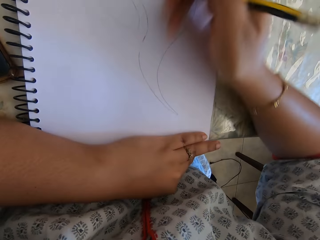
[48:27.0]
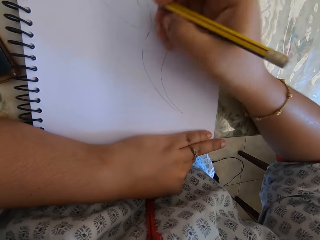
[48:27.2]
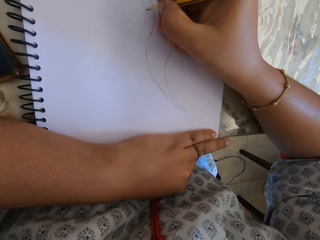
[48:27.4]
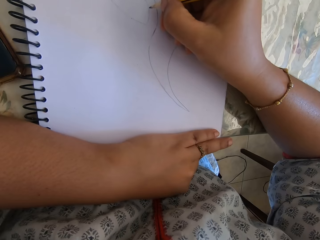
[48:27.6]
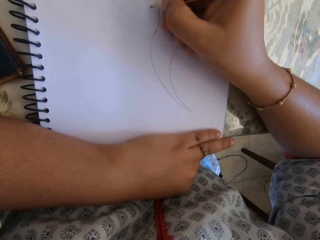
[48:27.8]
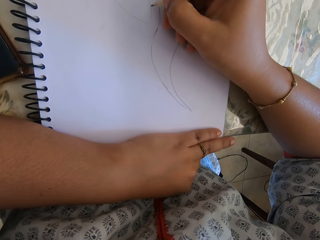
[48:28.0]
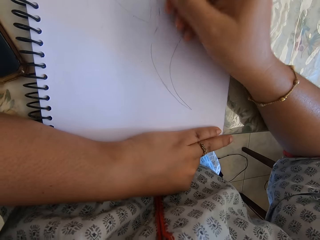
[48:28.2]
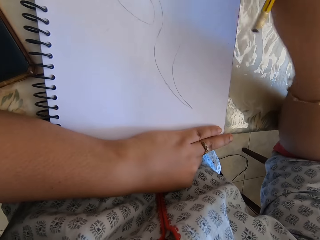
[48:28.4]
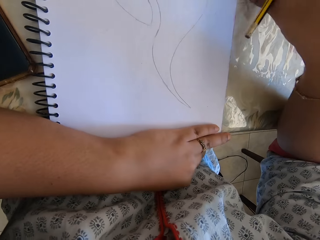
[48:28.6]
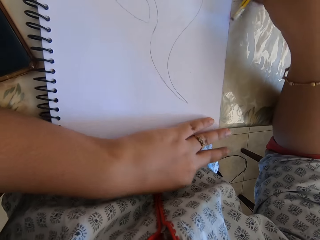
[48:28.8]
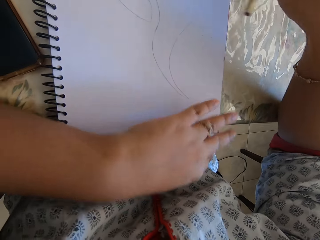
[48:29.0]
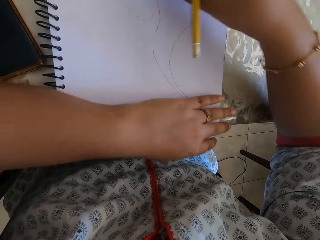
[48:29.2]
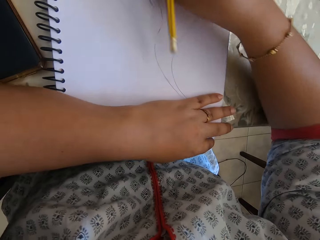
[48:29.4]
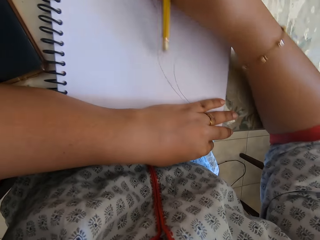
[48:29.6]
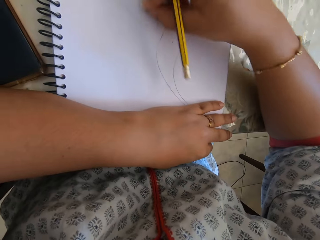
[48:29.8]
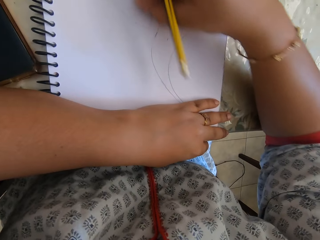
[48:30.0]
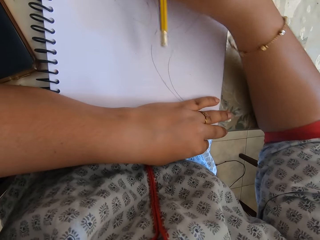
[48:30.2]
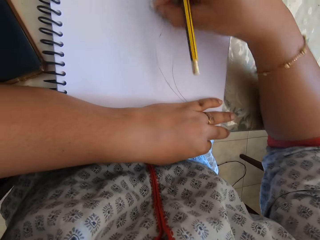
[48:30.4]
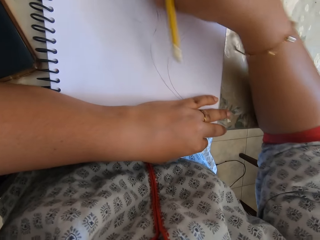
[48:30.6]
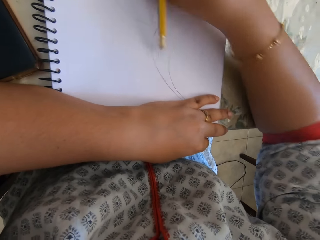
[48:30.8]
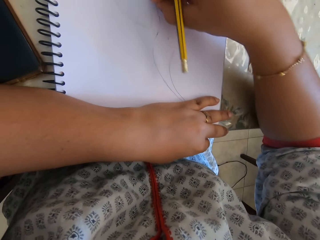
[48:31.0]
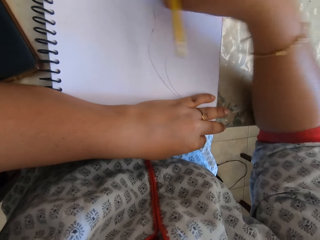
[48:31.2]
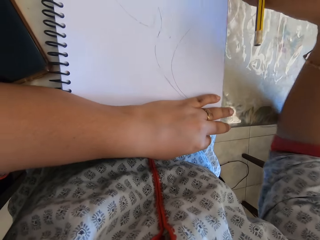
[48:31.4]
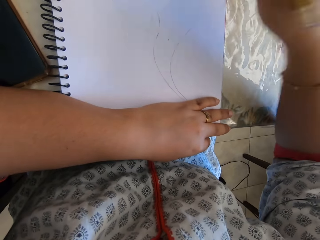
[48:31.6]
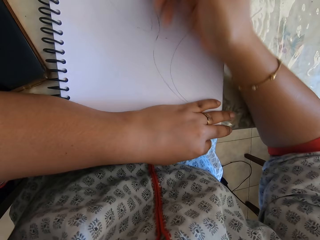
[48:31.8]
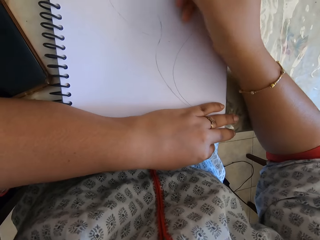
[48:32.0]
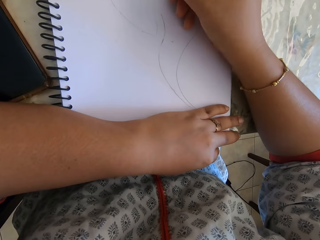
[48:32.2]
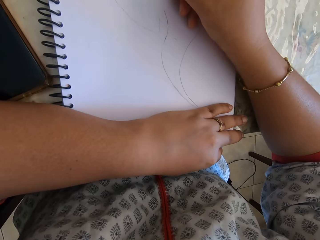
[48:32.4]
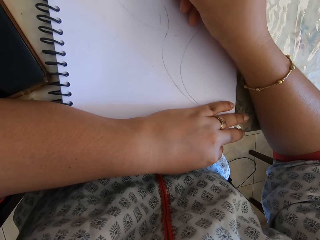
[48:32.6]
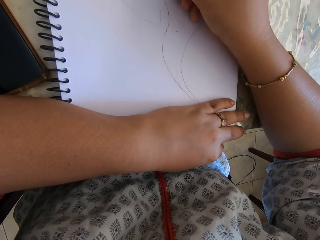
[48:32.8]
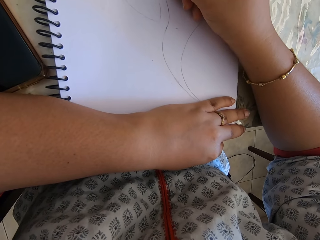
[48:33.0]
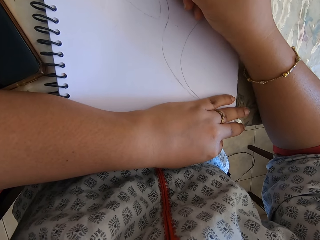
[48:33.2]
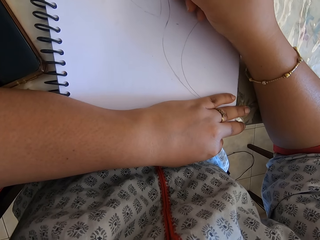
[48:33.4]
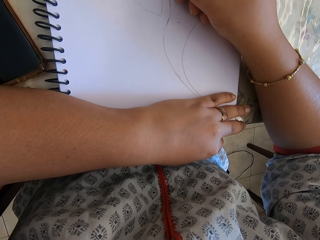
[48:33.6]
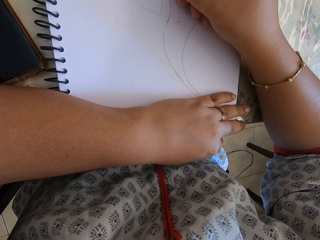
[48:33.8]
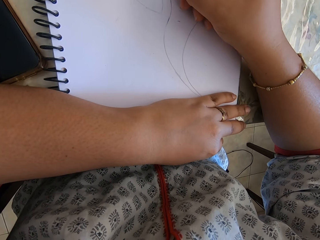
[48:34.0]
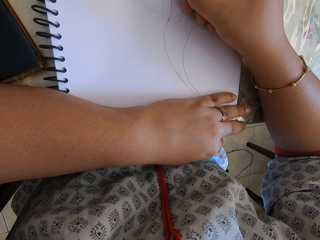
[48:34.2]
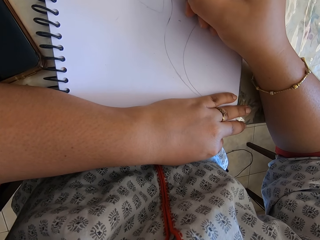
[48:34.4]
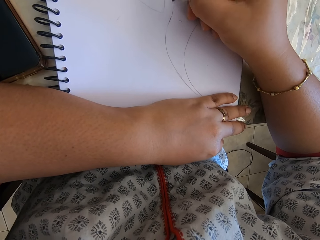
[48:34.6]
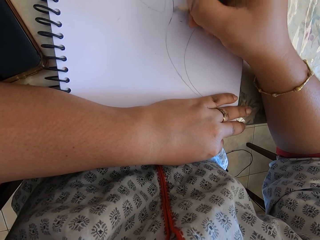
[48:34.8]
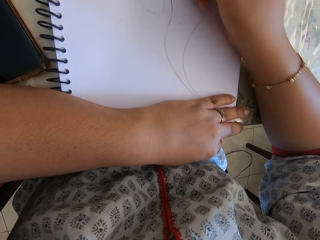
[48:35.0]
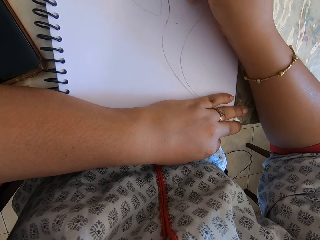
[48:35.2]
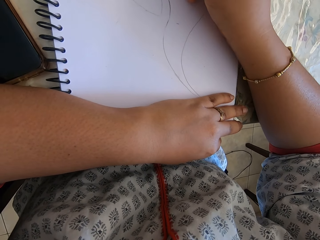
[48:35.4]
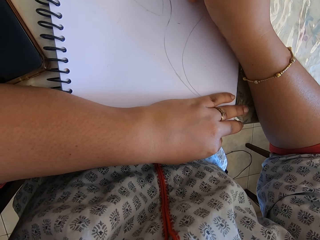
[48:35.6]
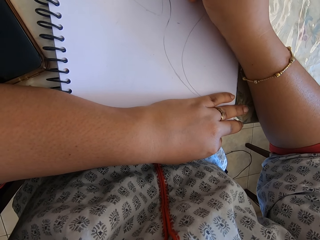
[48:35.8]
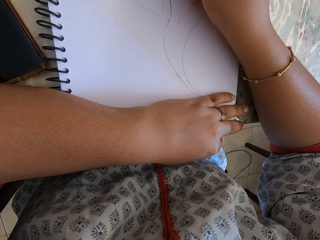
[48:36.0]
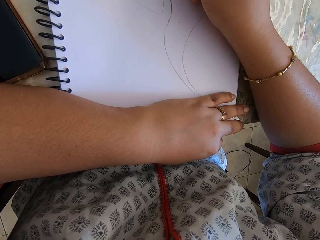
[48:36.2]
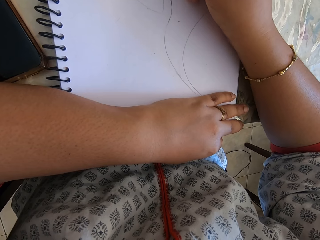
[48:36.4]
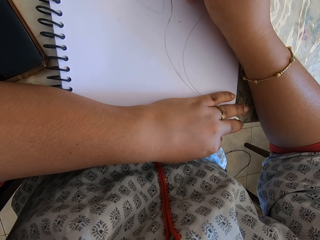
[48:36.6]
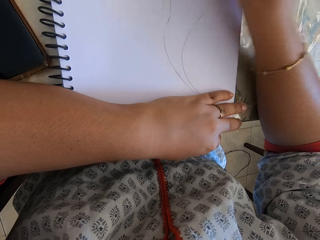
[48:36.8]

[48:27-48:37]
The camera wearer removes the rubber particles from the book with the right hand. They take the rubber from the table. They rub off the drawing. They put the rubber on the table. They remove the rubber particles from the book with the right hand. They draw on the book with a pencil.

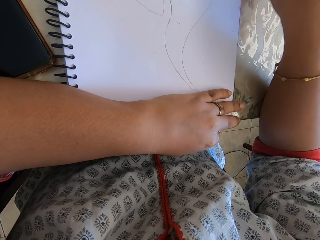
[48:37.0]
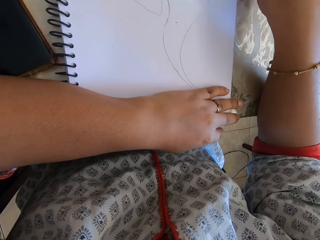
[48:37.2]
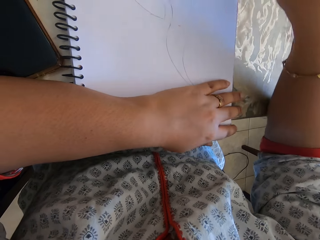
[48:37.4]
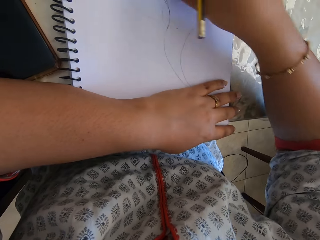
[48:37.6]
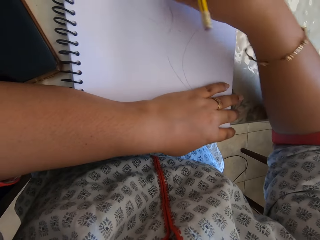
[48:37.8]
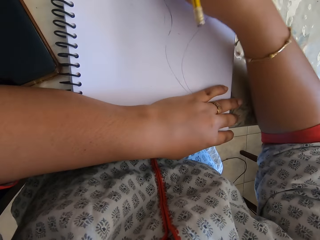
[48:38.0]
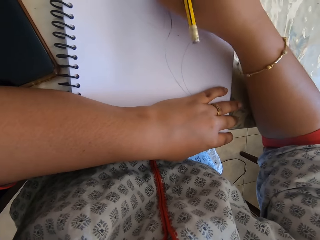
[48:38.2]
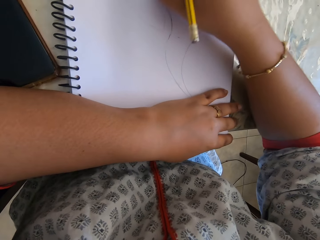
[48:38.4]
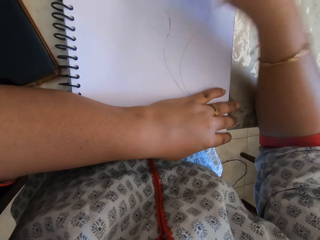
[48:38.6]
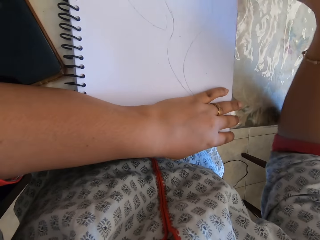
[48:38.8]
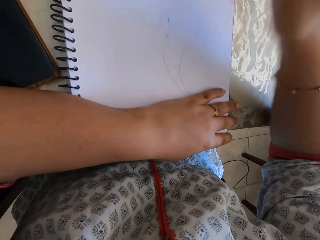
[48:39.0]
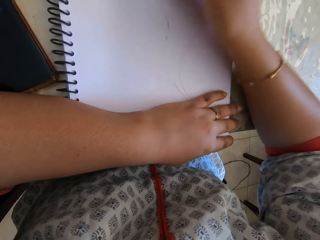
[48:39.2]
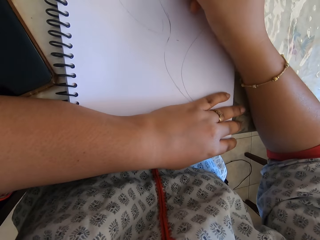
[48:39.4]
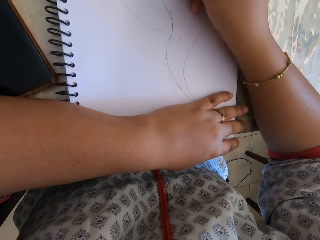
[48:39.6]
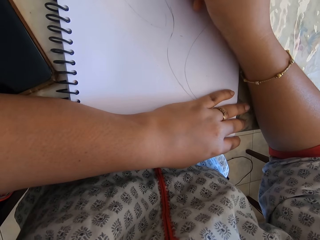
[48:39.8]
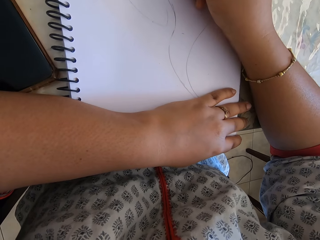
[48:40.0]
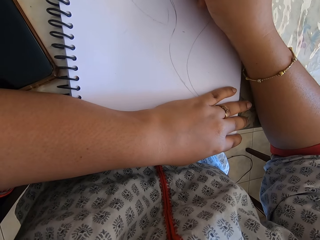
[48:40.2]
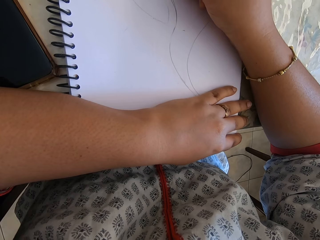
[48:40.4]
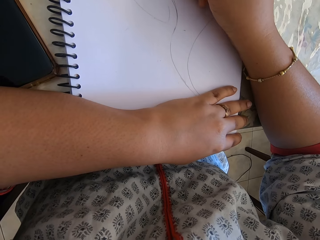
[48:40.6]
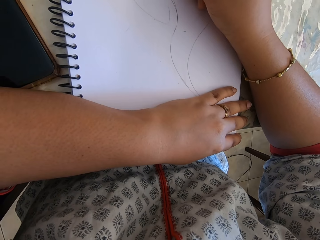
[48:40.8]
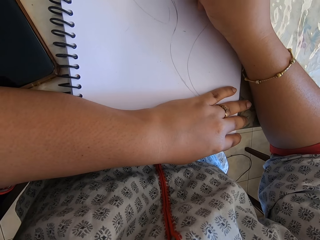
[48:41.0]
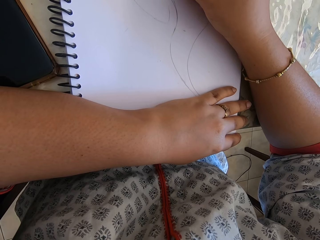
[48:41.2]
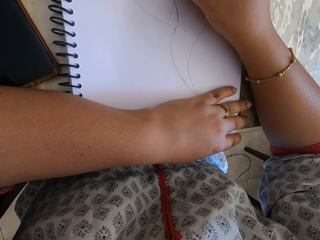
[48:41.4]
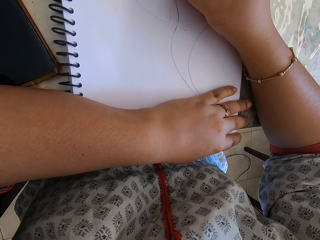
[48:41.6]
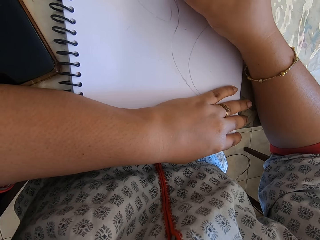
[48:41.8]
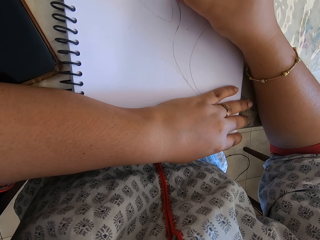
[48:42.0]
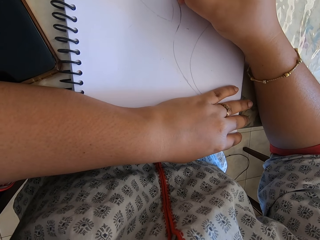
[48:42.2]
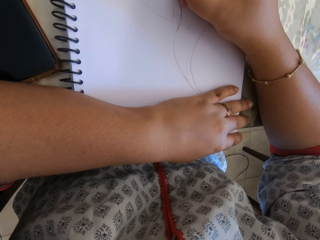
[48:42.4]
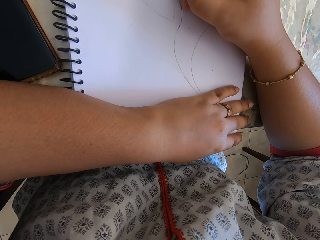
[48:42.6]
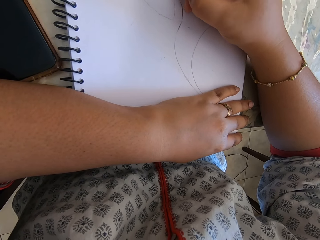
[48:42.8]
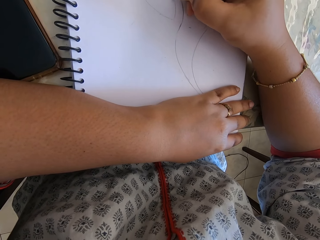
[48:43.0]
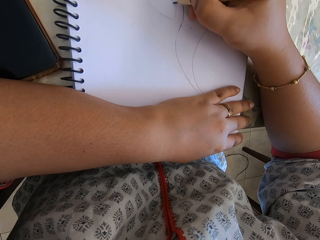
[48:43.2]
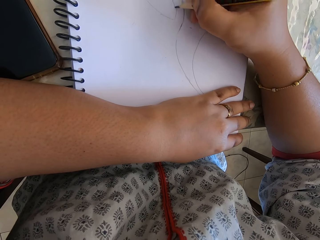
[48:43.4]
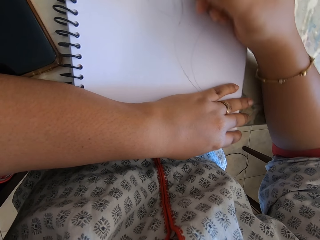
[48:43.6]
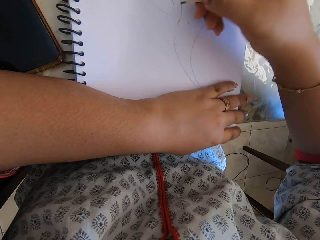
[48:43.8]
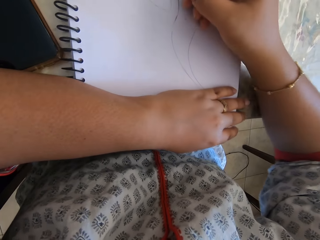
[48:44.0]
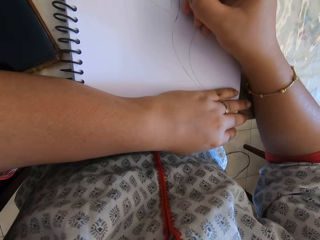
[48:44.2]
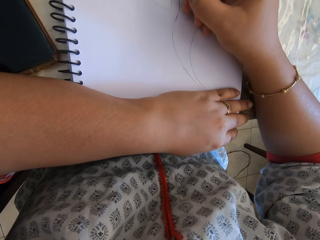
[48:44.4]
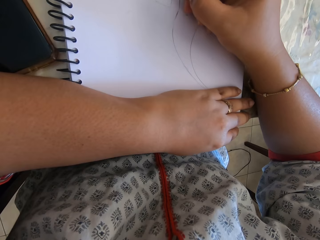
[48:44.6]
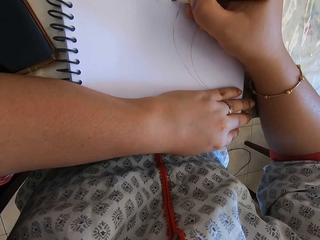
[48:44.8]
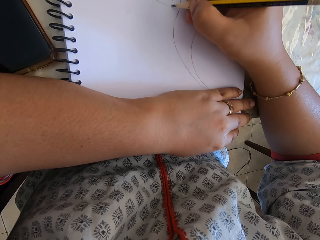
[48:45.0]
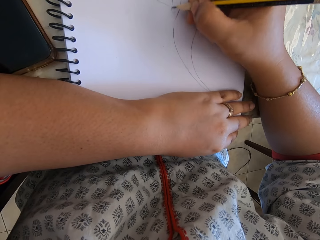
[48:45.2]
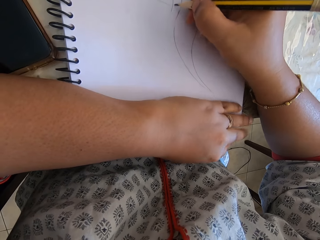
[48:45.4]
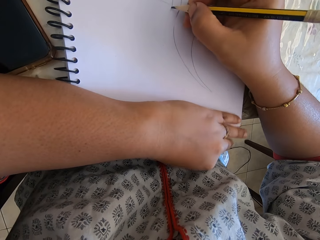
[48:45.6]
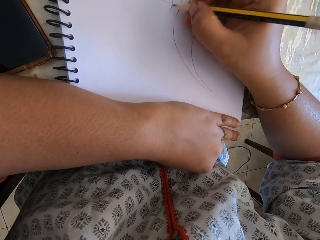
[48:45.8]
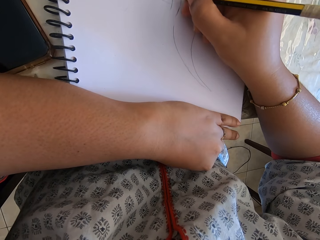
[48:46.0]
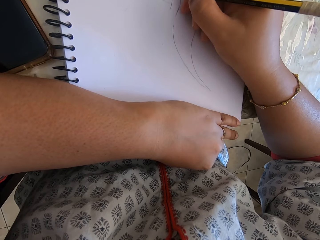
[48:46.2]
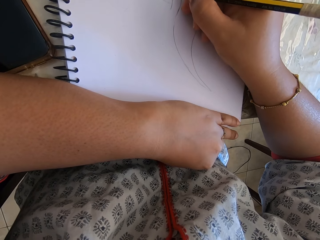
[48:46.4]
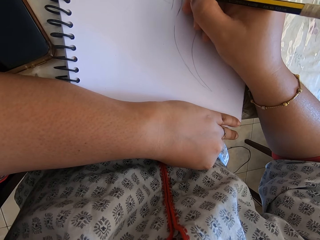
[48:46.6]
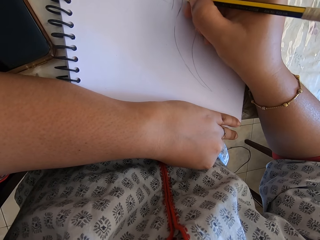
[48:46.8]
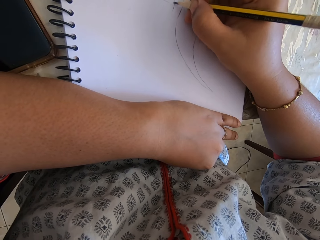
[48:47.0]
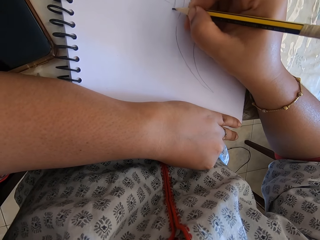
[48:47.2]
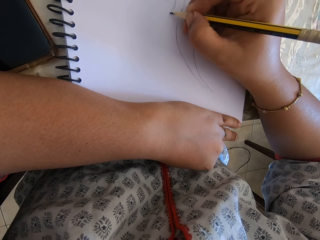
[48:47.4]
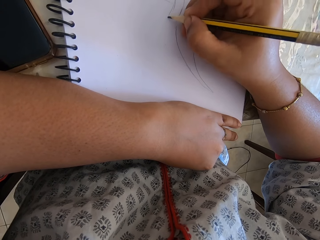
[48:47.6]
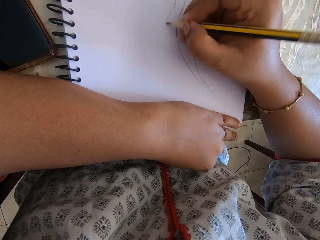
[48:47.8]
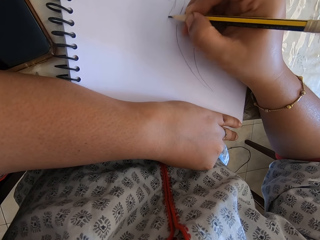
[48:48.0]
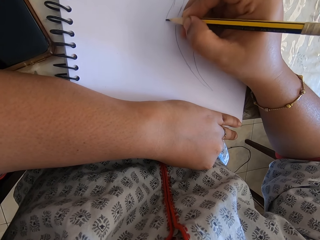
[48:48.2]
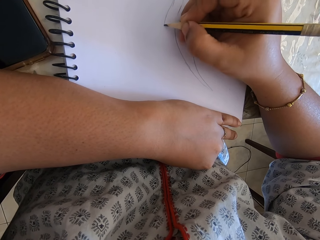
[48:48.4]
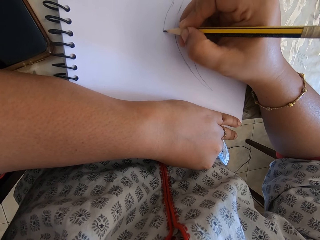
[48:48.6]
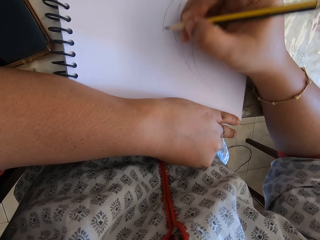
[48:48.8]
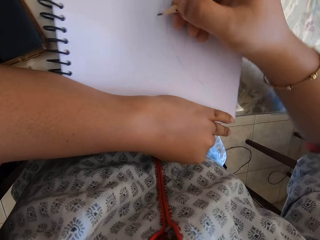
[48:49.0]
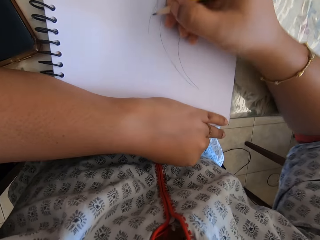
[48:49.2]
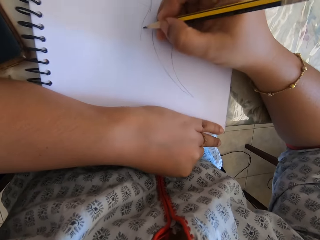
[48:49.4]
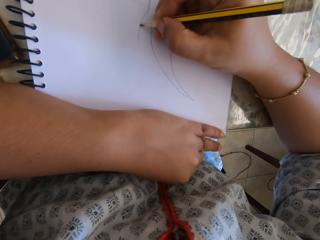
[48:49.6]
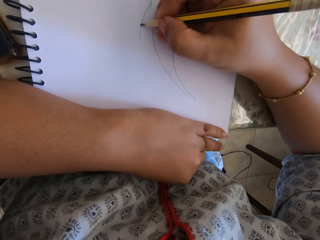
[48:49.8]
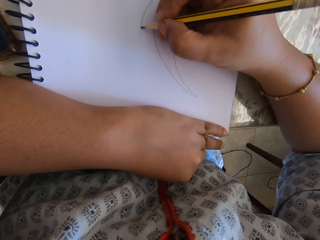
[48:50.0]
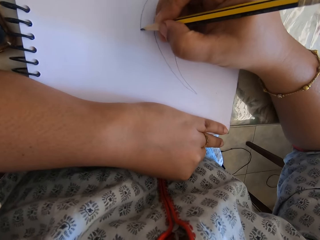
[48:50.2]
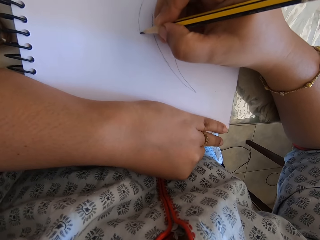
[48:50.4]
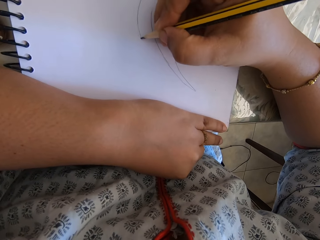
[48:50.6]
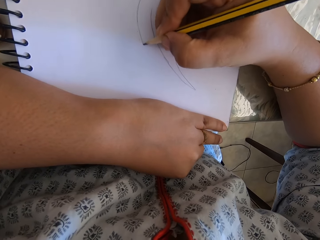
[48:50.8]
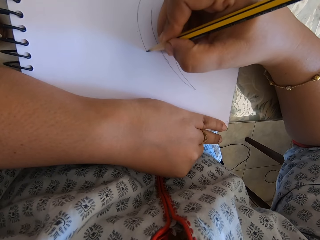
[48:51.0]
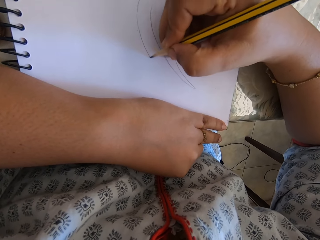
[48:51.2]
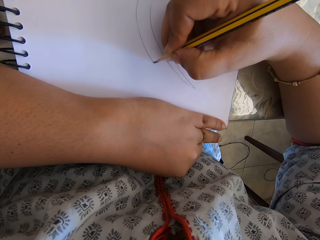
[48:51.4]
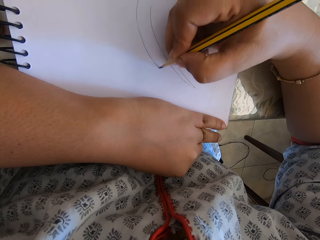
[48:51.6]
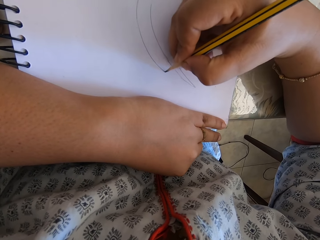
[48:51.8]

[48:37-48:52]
The camera wearer takes the rubber from the table. They rub off the drawing. They put the rubber on the table. They draw on the book with a pencil.
